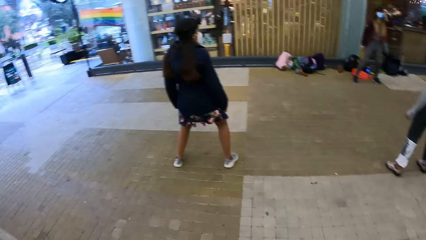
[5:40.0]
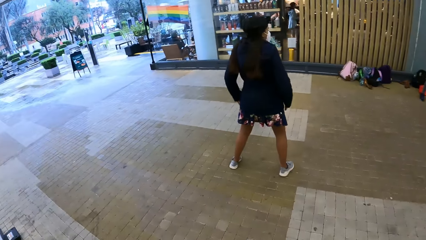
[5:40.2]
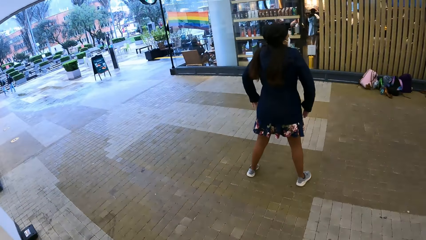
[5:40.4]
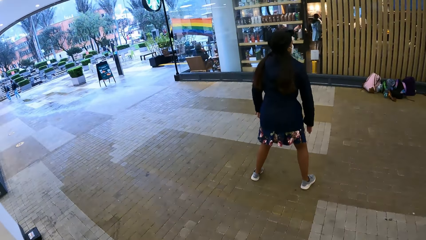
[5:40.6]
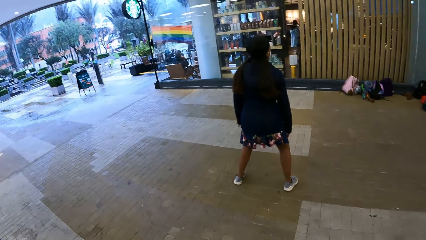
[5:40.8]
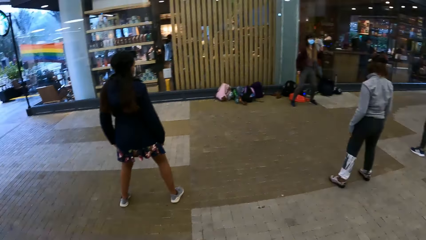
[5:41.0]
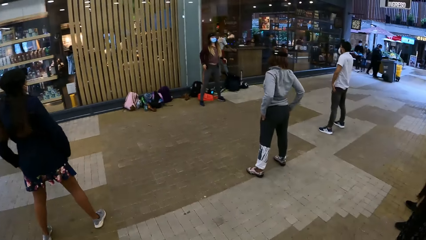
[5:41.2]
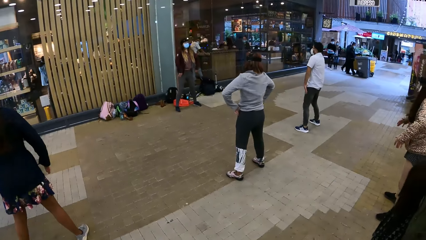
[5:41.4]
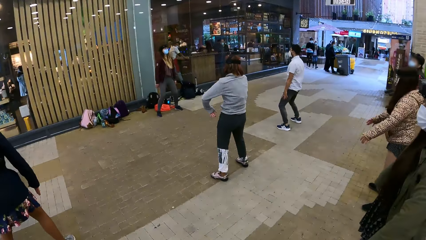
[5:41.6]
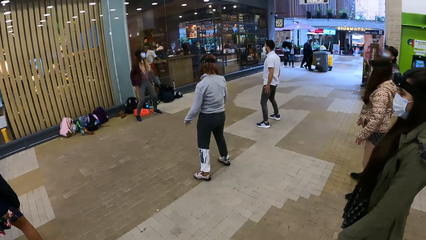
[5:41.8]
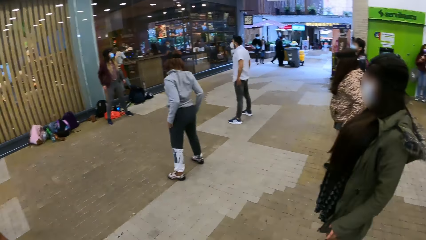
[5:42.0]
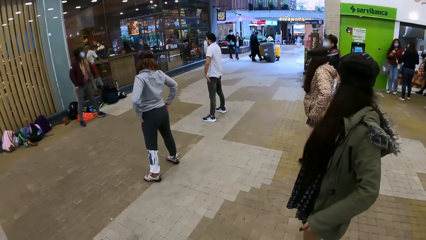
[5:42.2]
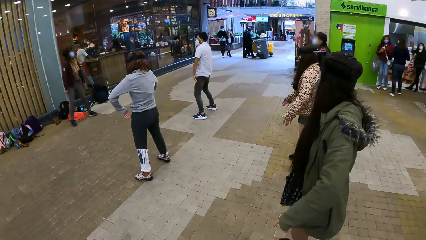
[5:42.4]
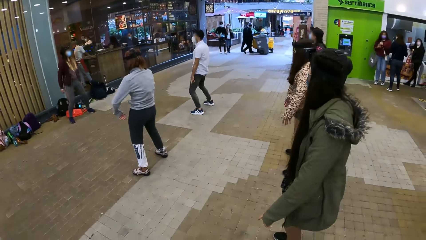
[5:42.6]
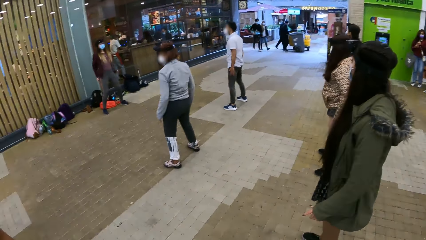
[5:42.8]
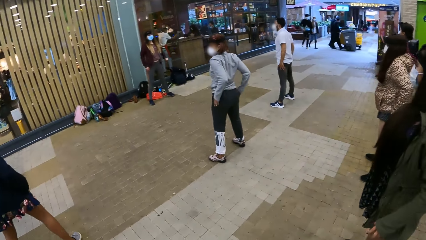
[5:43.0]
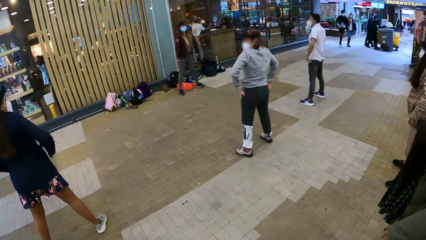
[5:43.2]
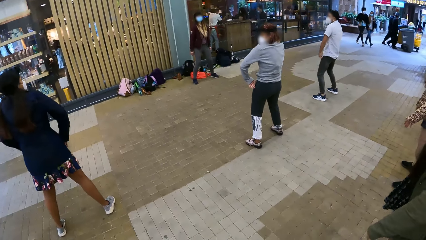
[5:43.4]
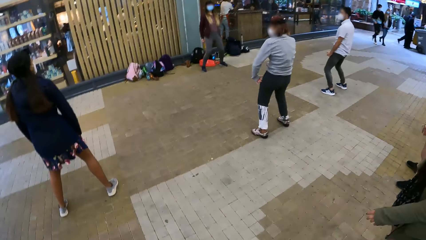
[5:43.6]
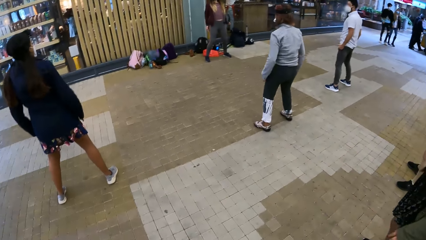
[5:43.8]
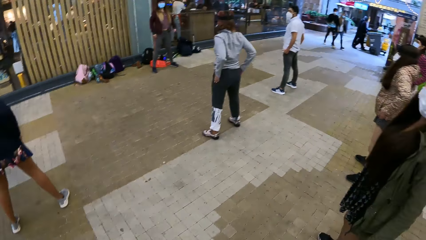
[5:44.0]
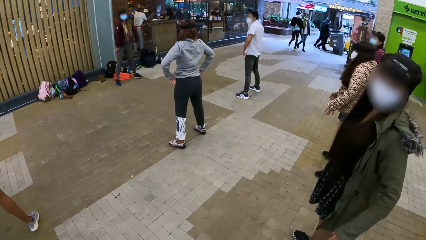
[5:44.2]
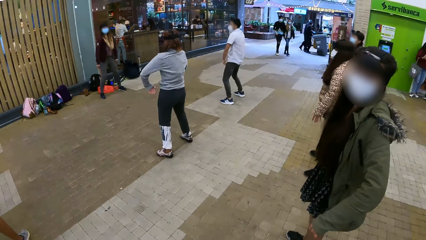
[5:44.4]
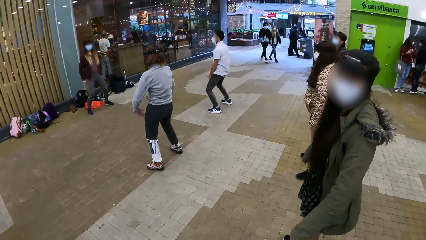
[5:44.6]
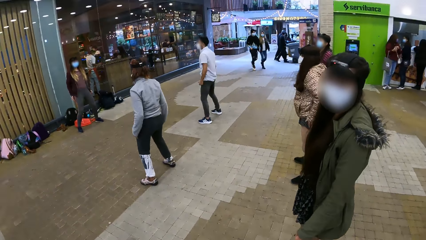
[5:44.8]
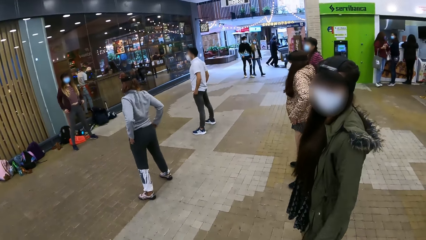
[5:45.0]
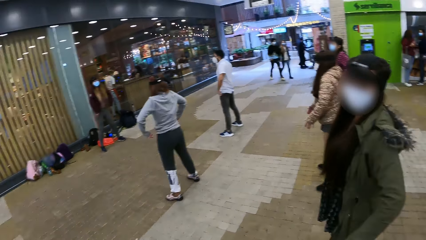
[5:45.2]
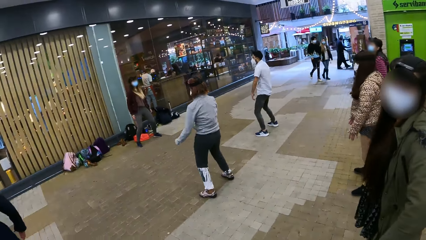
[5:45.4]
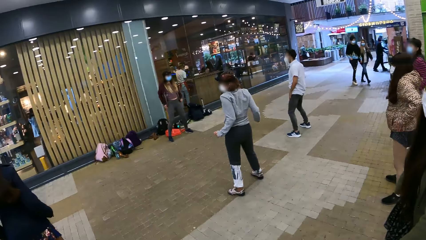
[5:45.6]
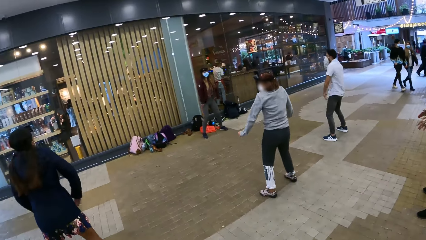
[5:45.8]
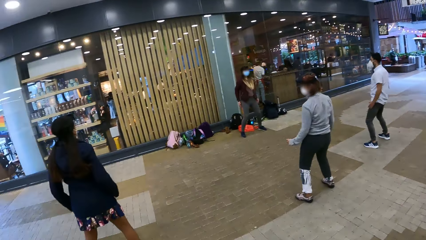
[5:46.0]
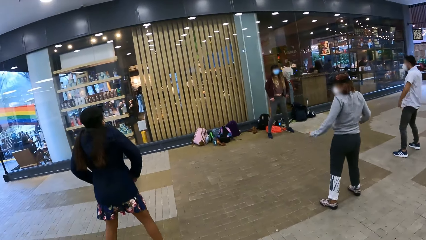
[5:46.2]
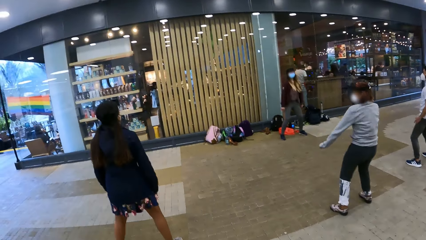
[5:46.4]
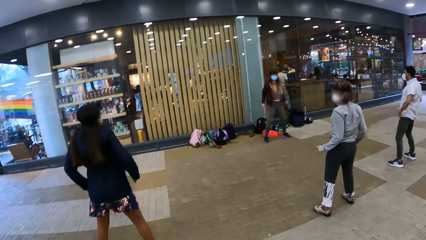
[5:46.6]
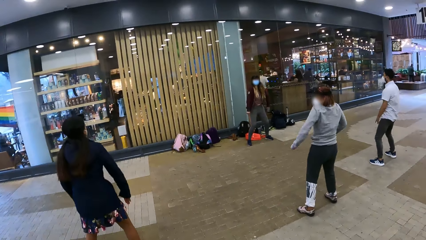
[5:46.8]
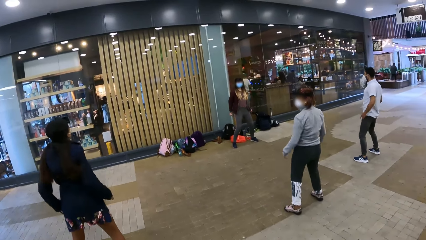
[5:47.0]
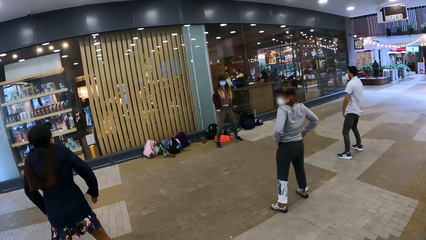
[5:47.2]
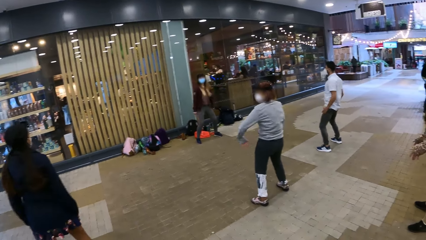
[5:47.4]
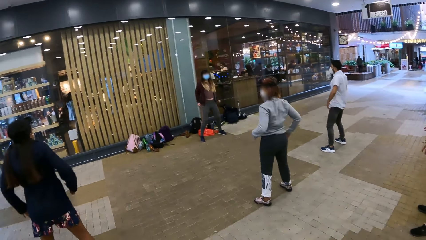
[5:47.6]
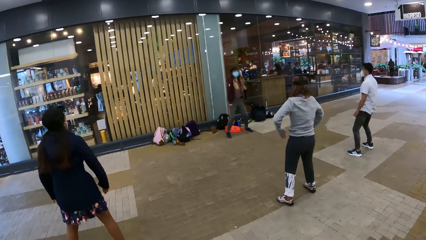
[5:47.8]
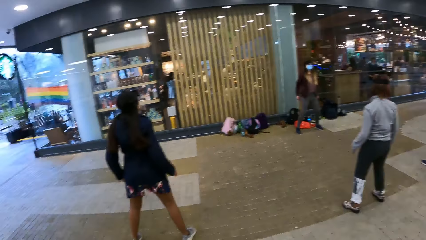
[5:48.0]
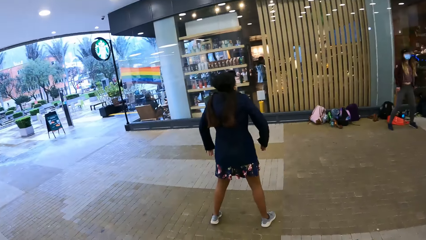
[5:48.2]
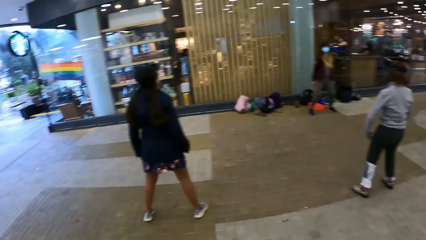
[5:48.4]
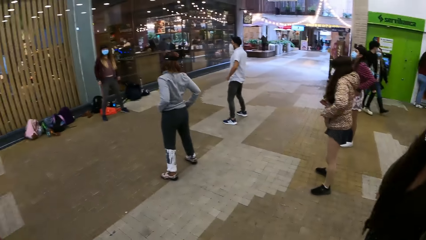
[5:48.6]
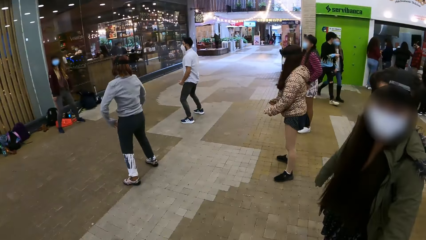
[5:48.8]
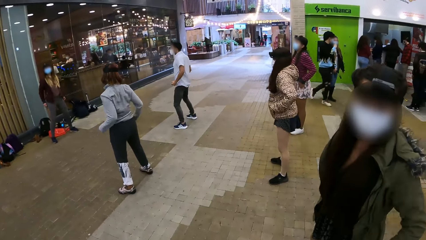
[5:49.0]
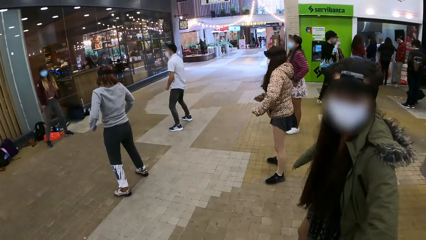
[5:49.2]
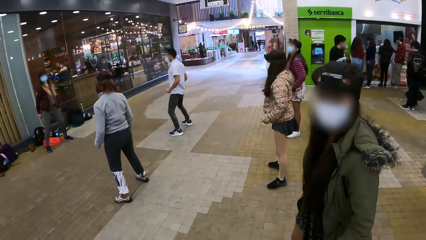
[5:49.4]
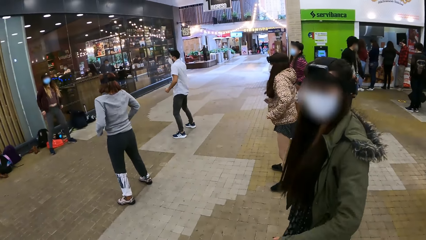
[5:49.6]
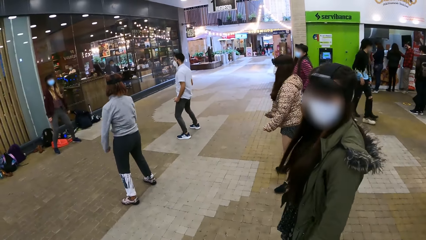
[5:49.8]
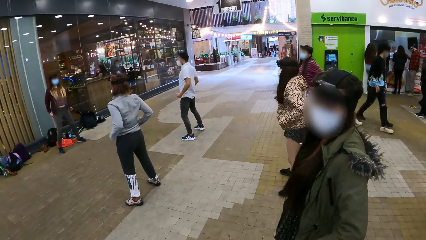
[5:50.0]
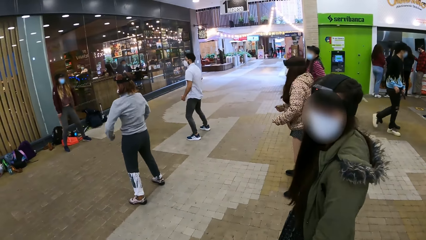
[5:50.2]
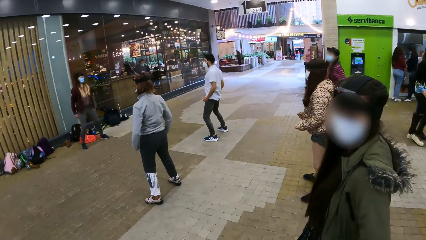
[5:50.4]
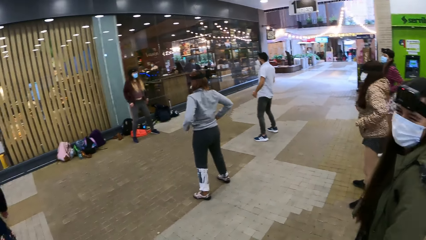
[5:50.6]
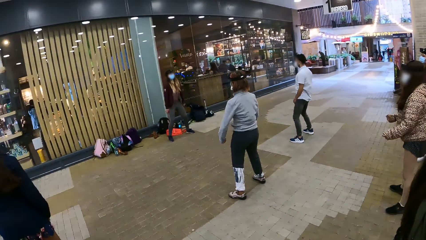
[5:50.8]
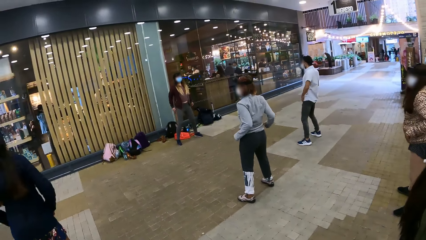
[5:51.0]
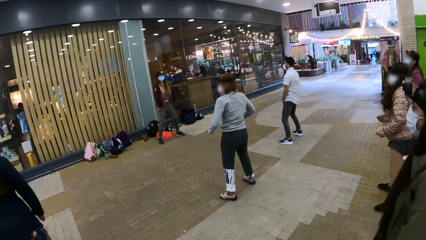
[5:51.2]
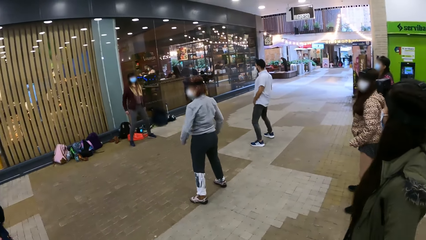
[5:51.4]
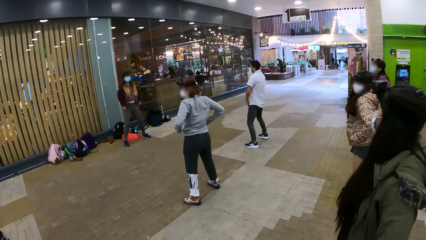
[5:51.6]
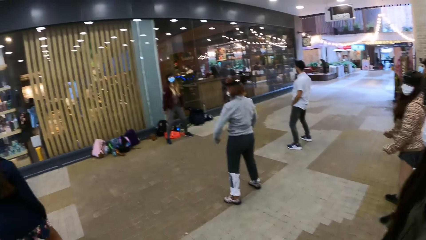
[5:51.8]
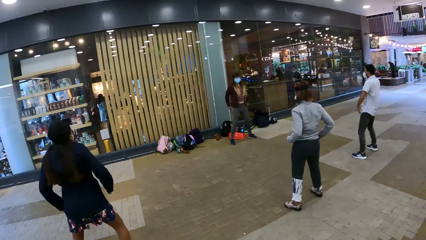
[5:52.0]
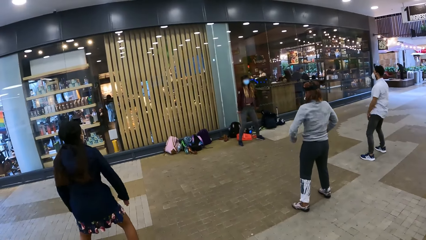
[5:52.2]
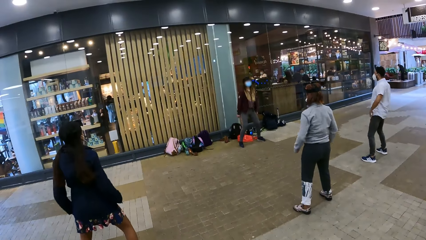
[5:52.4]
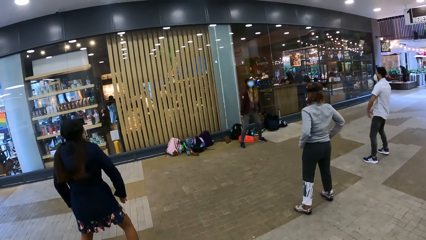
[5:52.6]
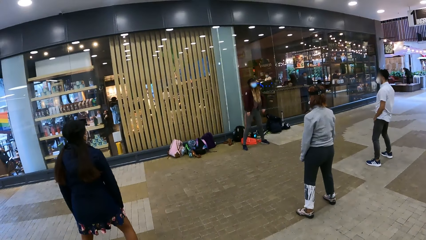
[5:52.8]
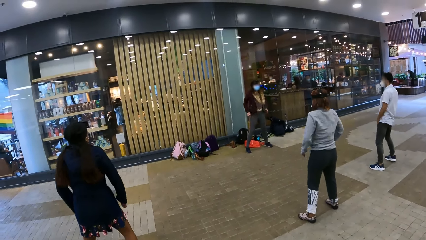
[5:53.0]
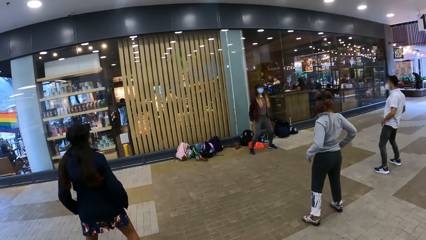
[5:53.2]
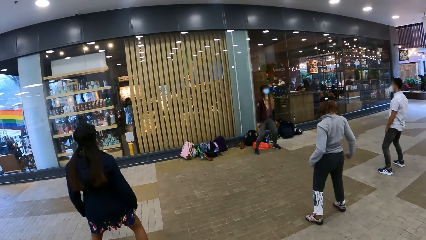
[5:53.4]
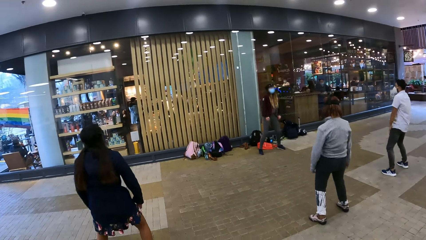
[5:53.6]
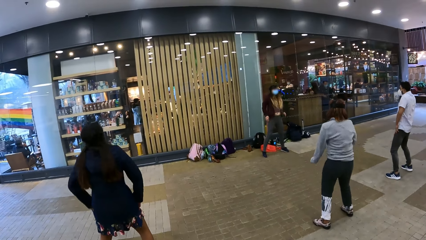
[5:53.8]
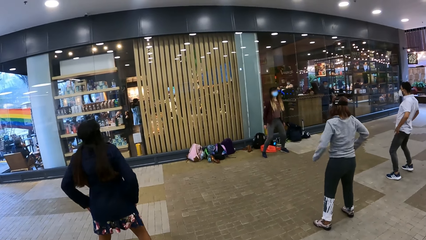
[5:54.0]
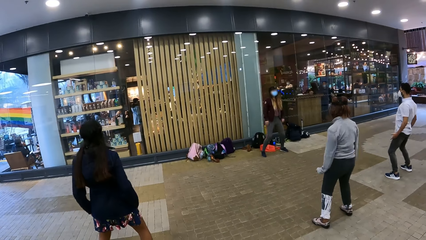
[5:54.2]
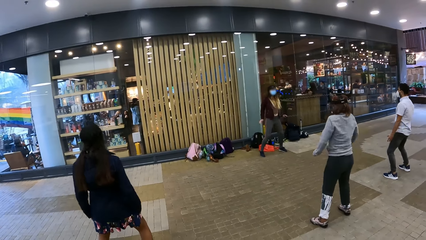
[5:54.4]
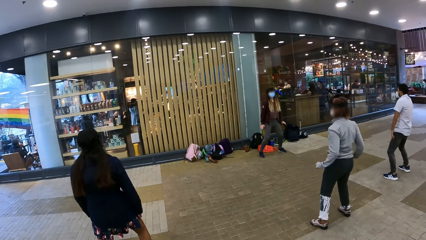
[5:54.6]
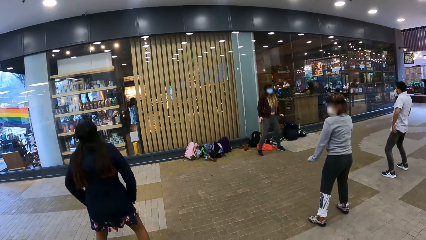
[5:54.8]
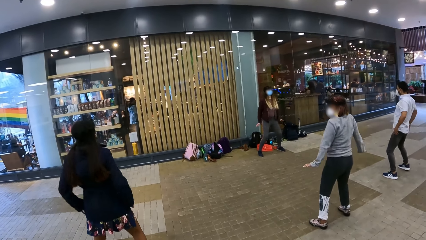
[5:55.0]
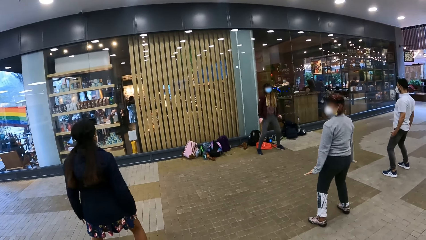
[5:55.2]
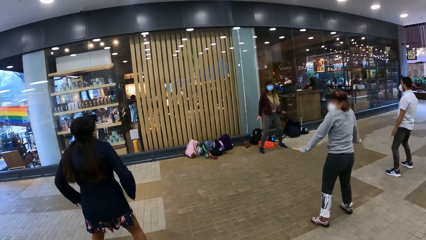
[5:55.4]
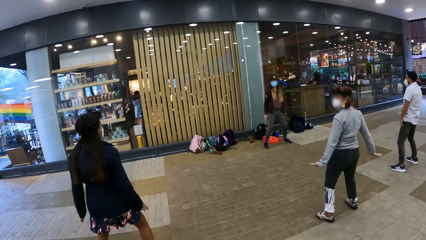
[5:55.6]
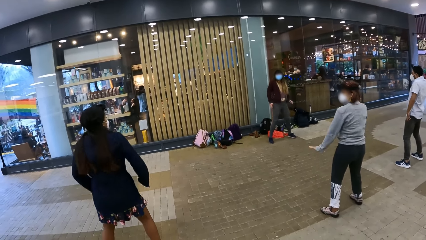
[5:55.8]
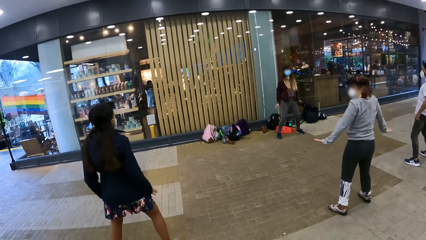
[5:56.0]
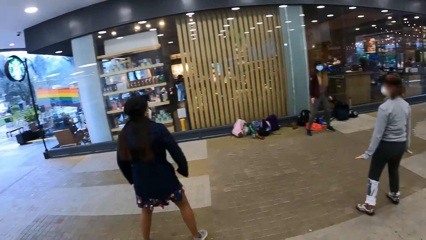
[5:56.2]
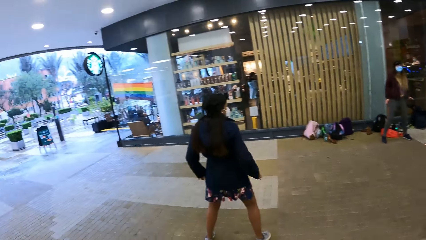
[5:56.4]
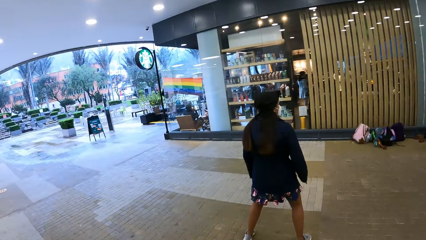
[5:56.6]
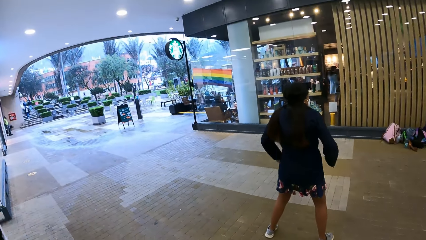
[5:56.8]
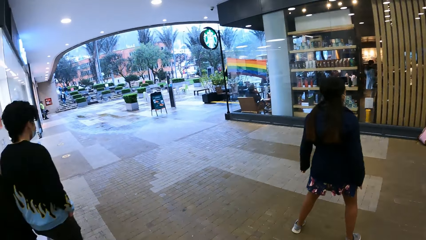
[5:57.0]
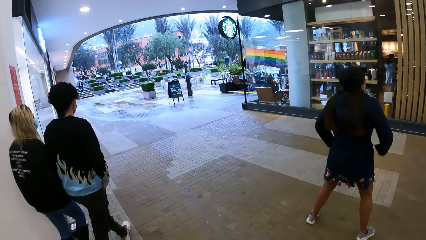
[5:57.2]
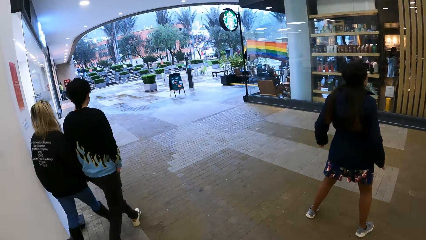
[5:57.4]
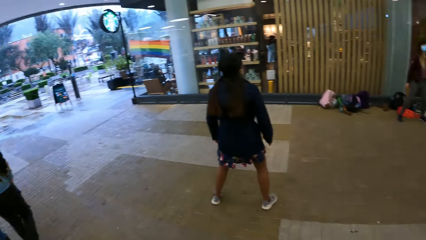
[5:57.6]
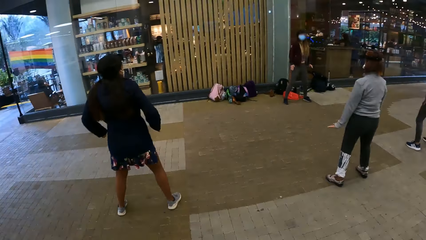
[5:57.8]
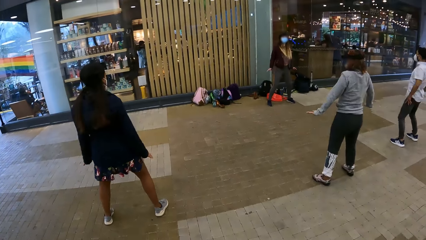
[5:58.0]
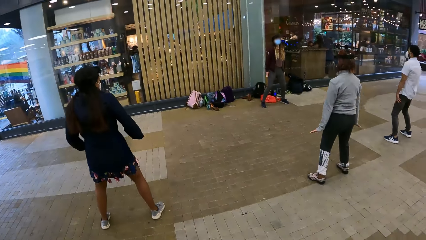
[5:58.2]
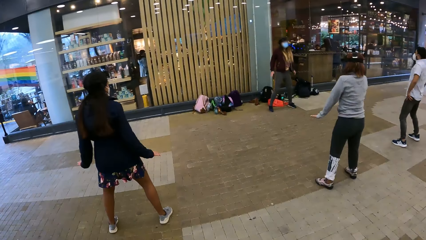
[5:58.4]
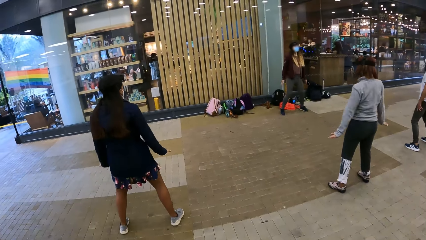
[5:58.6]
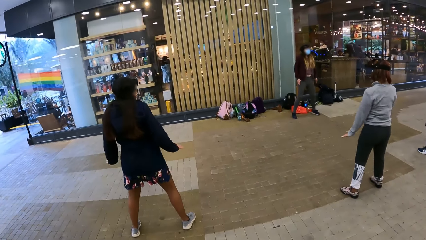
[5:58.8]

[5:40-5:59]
The camera wearer looks sideways. They look in front.
